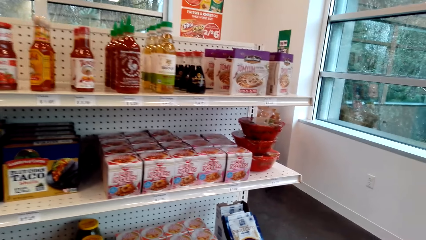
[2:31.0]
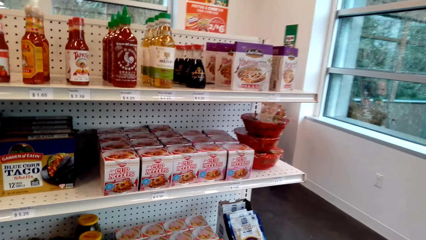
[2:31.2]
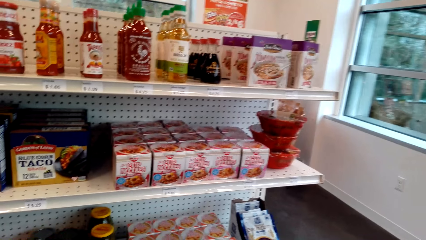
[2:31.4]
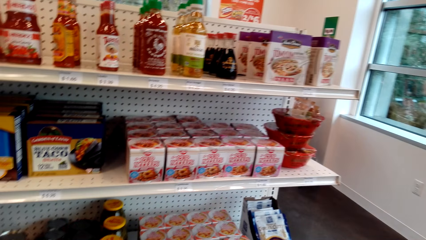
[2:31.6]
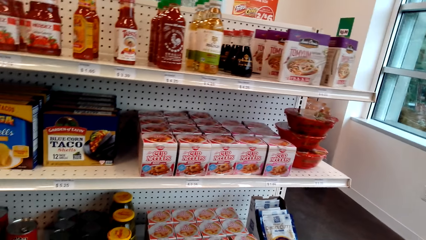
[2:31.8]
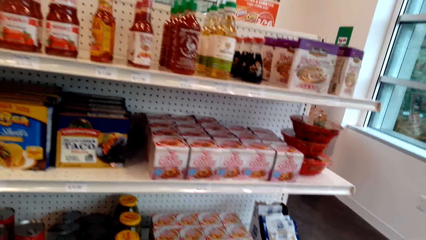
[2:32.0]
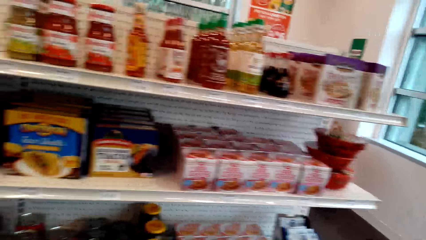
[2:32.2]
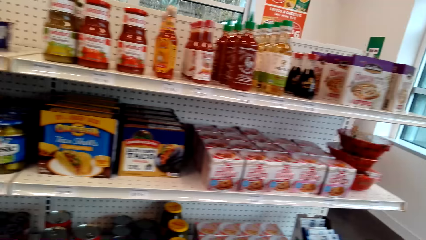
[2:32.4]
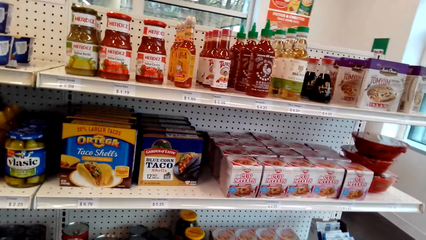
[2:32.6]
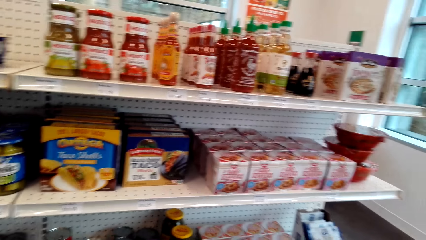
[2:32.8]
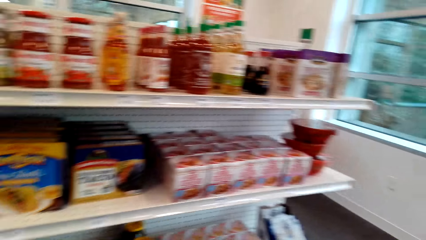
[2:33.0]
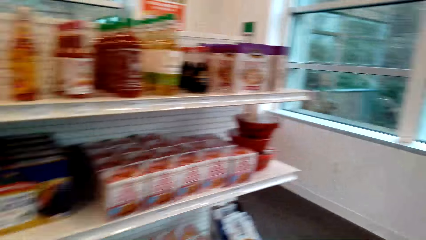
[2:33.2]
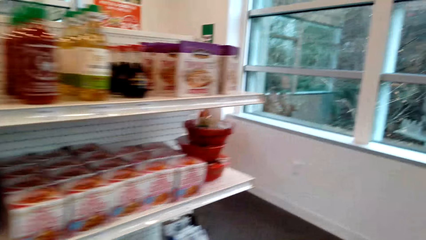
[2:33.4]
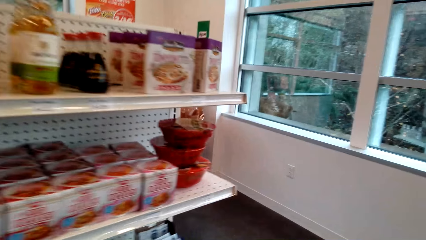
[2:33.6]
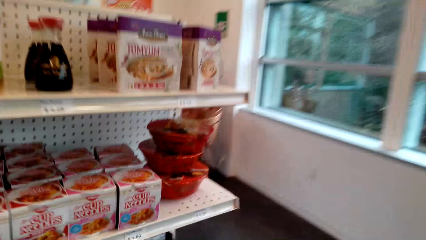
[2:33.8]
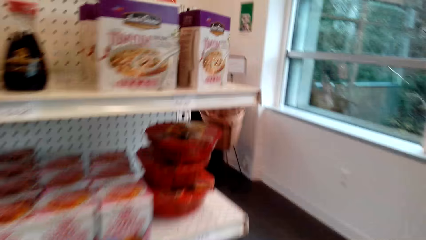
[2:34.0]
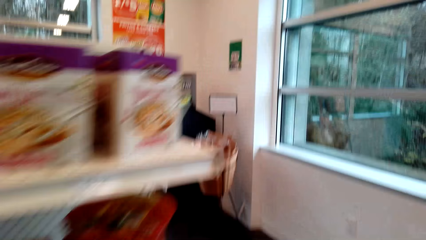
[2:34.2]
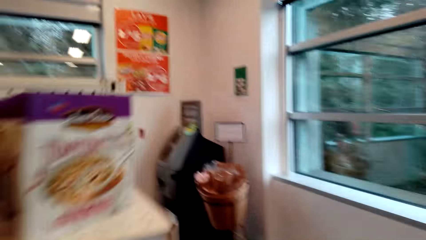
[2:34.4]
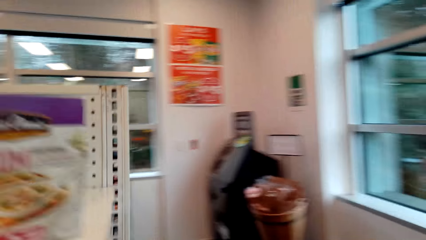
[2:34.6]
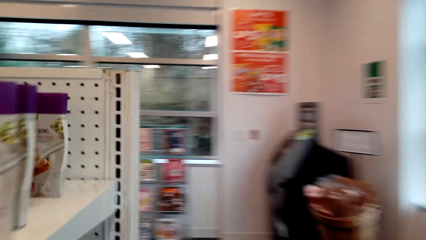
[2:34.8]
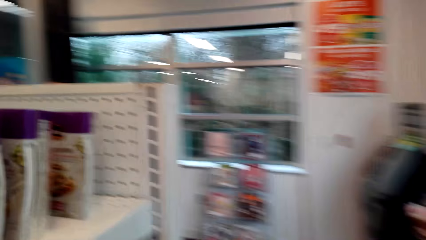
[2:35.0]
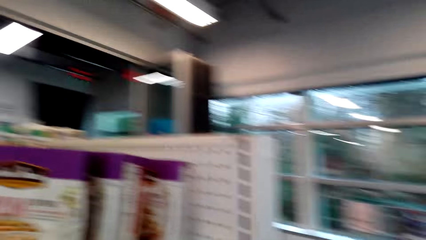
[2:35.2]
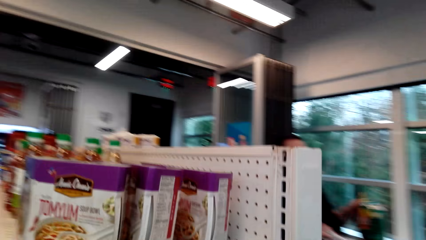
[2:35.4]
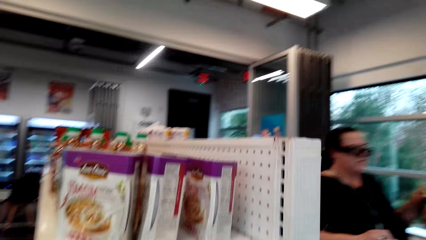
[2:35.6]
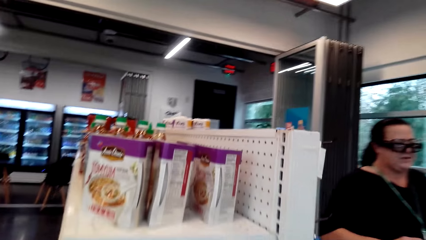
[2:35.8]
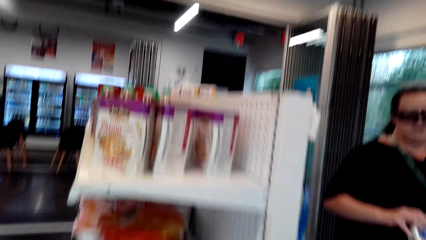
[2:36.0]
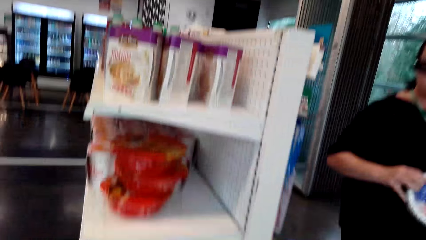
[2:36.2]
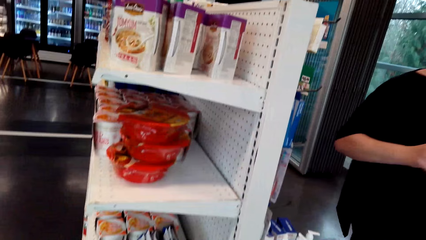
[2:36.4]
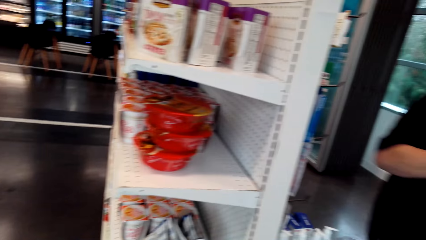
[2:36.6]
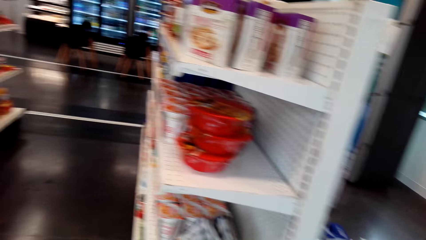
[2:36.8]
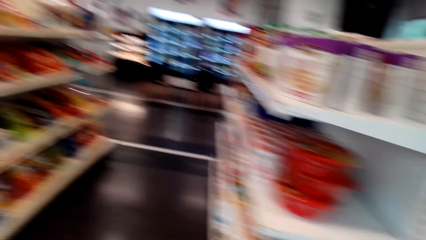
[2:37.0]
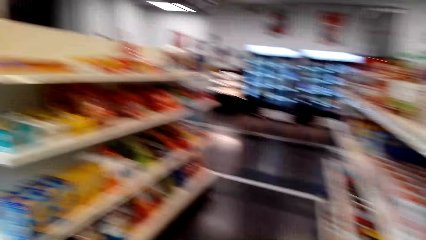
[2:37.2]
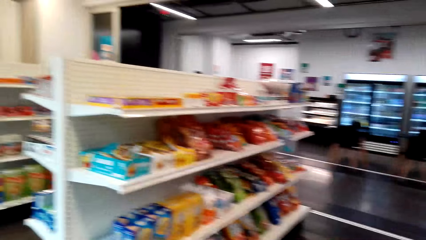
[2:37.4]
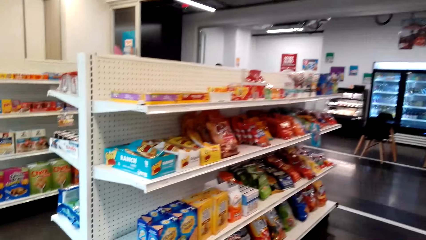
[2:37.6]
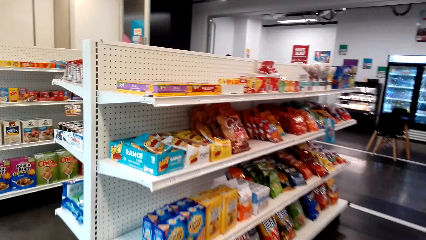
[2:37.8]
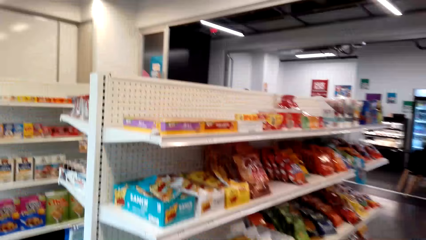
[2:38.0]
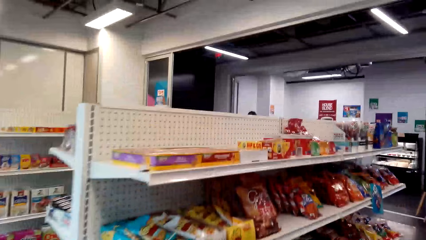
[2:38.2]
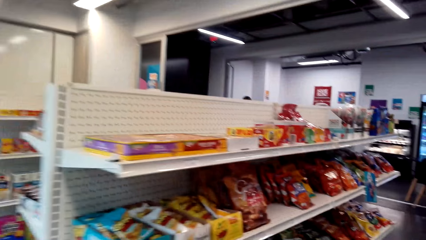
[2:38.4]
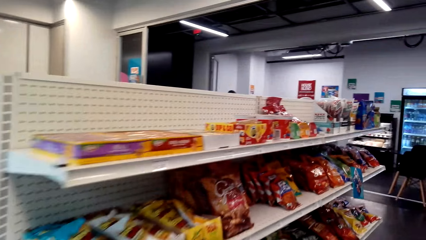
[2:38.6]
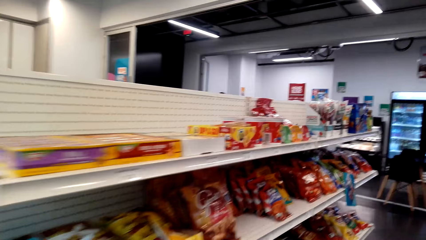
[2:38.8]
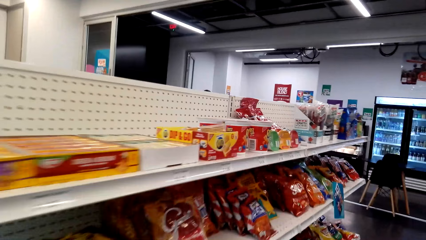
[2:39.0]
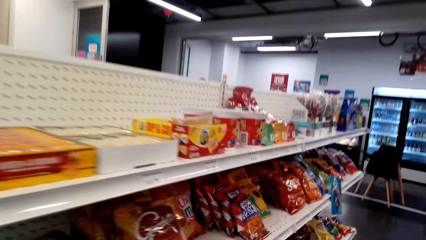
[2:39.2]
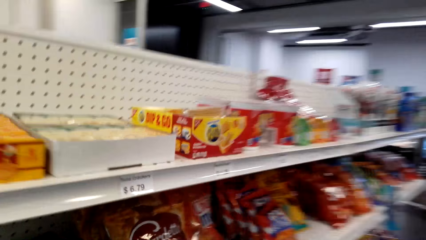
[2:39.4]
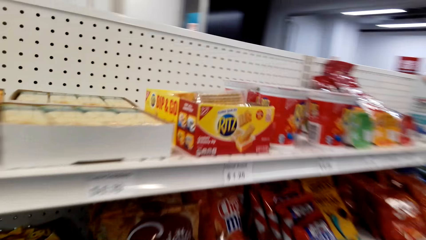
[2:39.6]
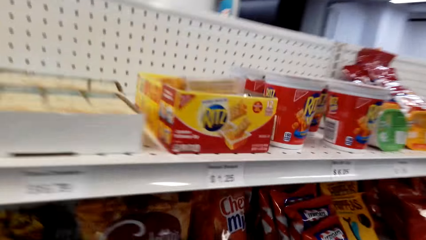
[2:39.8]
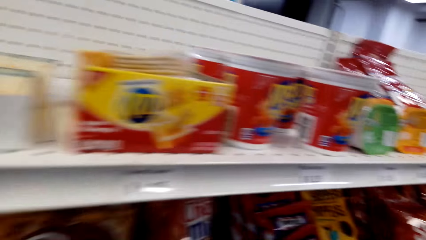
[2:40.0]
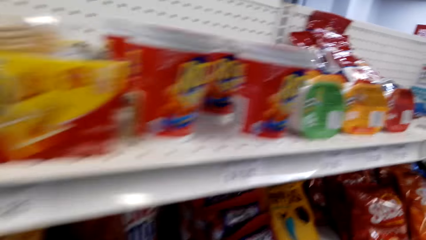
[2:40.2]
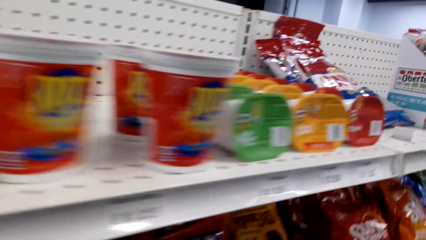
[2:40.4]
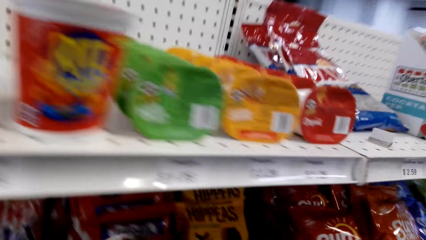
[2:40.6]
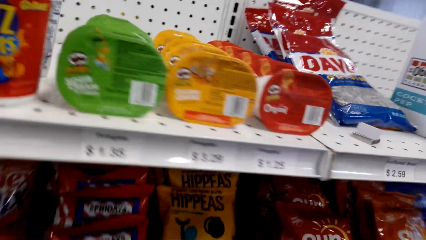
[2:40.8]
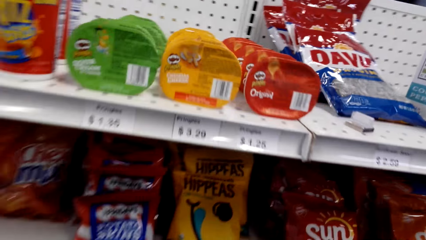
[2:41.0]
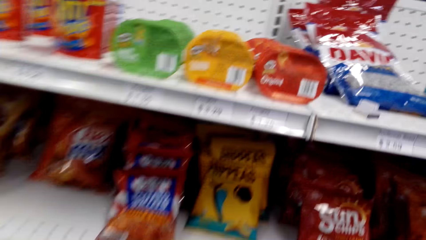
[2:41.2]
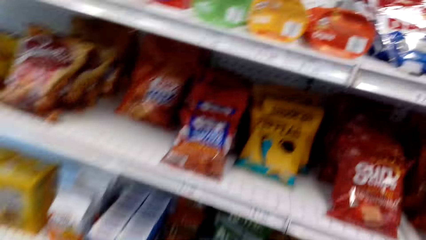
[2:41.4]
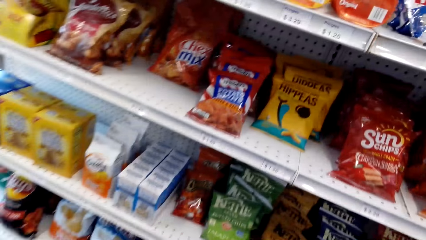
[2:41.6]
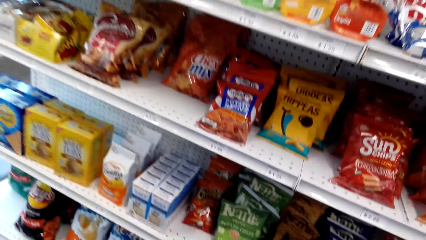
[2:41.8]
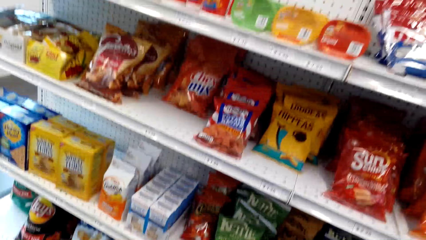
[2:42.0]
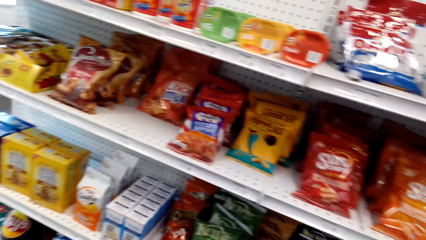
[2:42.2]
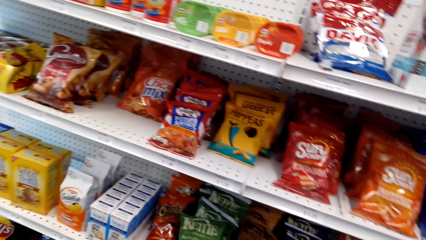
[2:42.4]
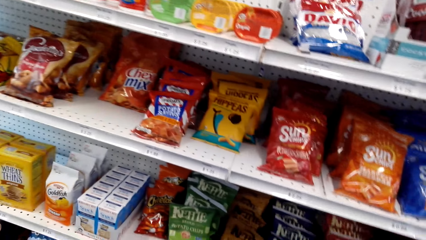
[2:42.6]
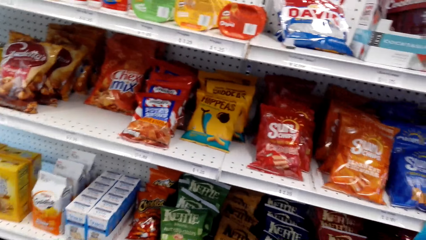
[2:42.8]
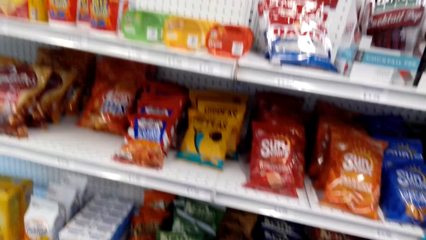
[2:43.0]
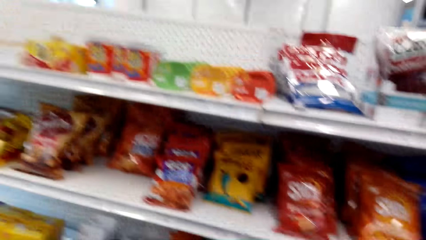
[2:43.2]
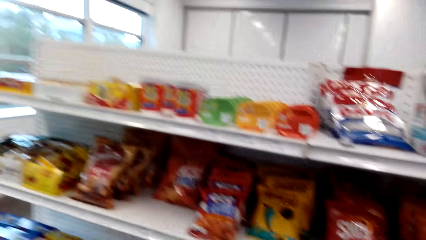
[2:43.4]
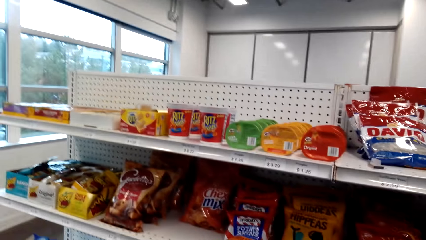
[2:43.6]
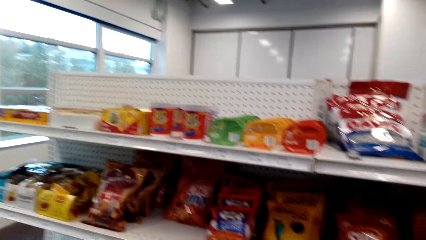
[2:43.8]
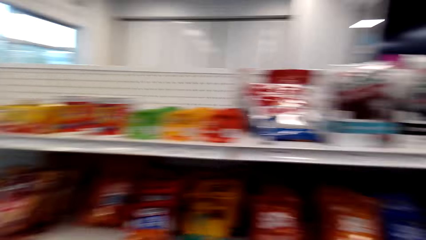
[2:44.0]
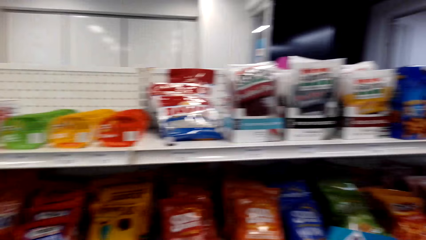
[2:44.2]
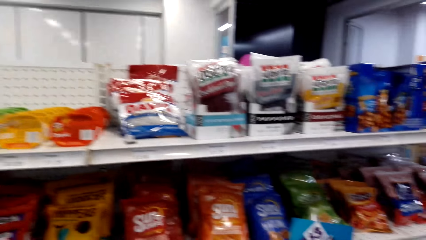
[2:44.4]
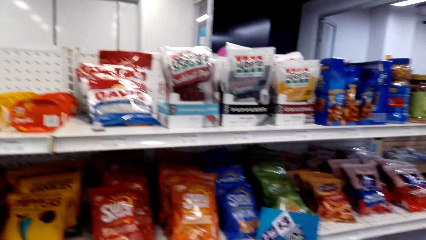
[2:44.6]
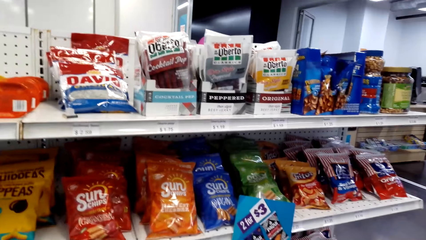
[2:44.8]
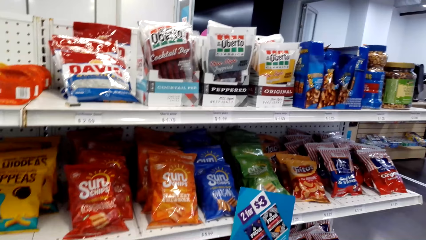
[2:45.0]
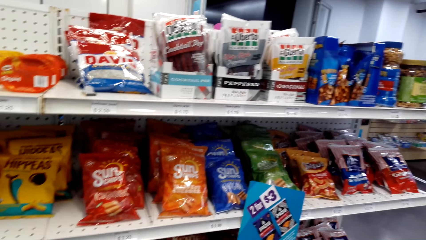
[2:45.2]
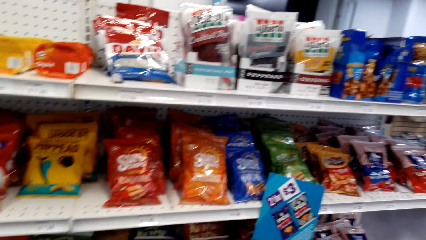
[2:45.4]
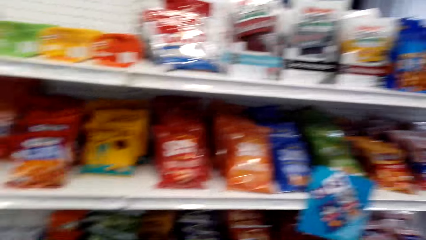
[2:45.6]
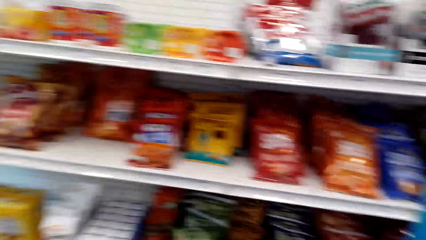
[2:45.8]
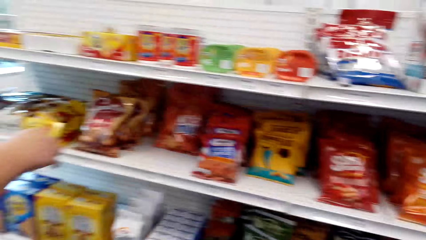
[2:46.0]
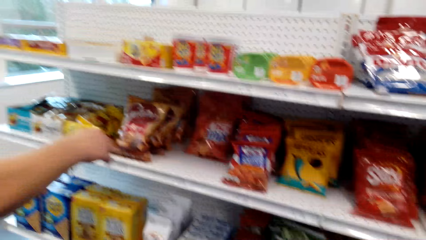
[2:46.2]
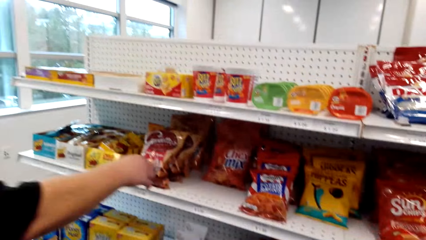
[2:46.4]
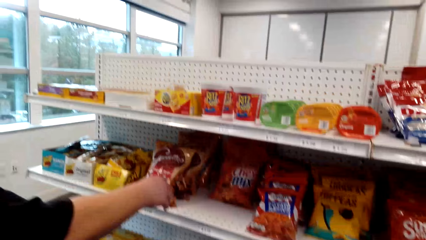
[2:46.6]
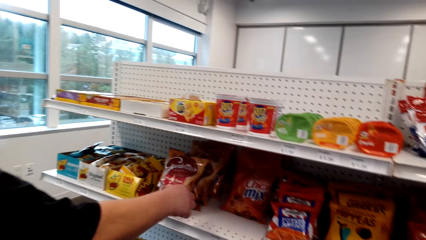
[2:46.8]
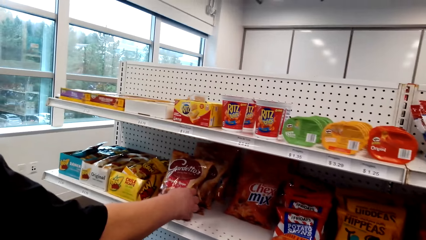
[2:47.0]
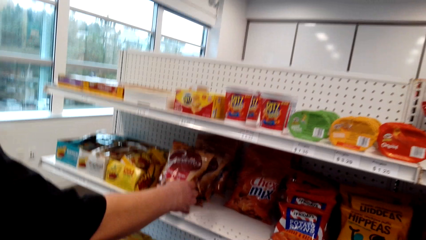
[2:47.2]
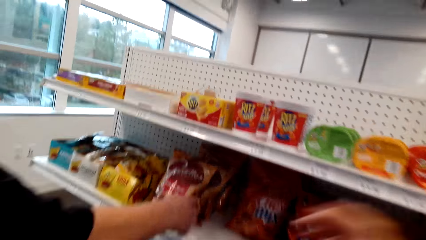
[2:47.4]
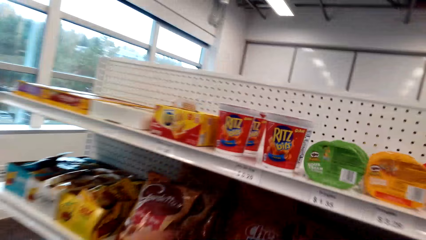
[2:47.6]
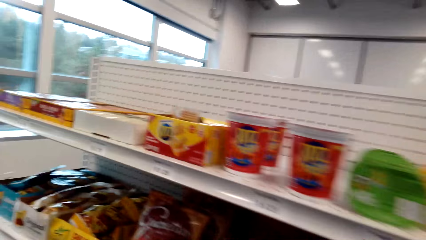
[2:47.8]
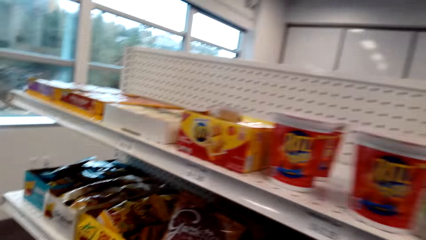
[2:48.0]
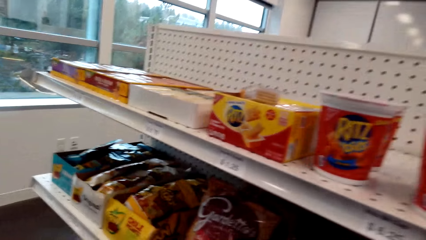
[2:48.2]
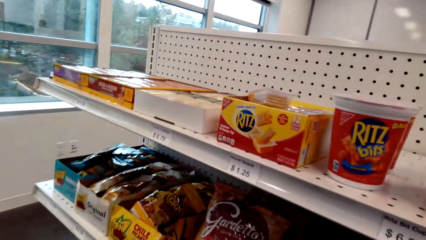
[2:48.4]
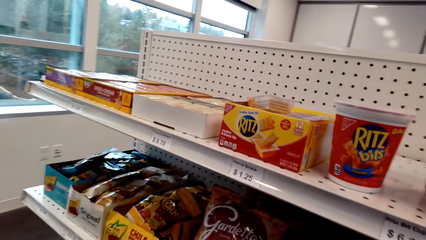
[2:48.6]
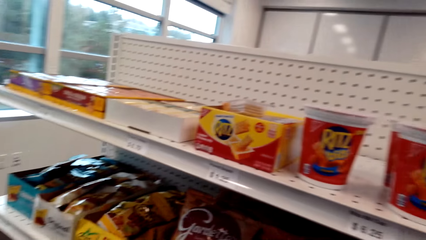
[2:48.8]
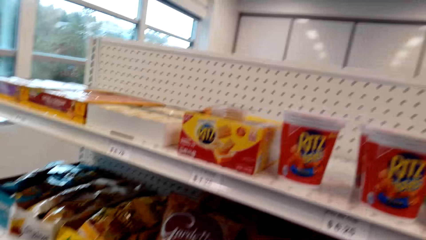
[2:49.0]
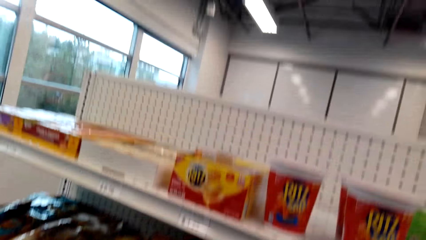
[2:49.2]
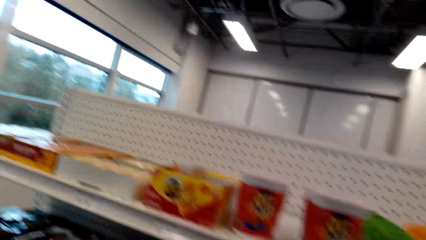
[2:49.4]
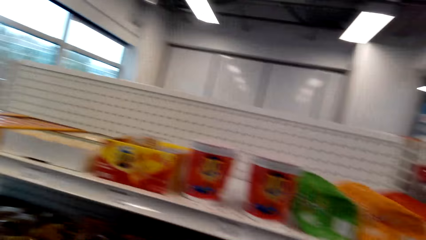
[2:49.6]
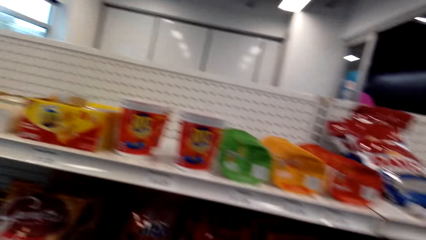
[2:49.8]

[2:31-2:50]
The camera wearer walks around the supermarket. They converse with a woman. They walk around the supermarket. They converse with the woman. They look around the supermarket. The woman holds Gardettos from the shelf. The camera wearer converses with the woman. The woman talks to the camera wearer.
